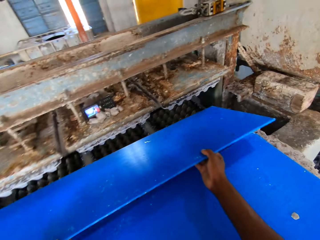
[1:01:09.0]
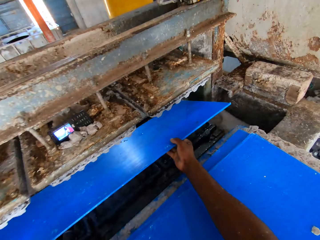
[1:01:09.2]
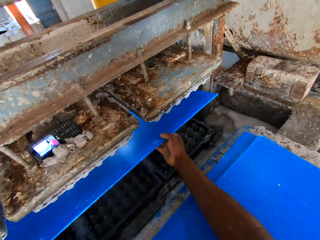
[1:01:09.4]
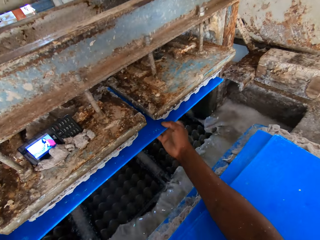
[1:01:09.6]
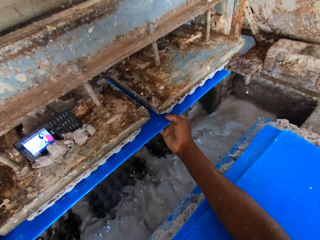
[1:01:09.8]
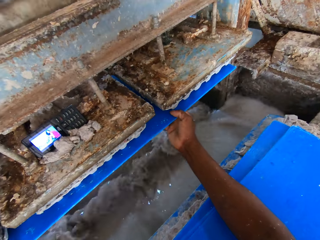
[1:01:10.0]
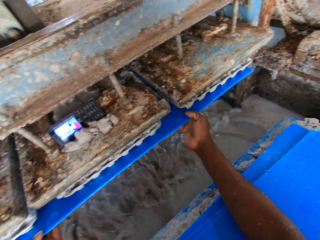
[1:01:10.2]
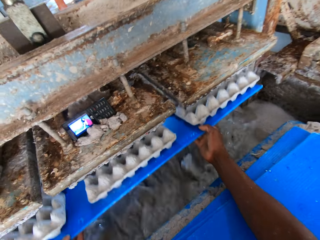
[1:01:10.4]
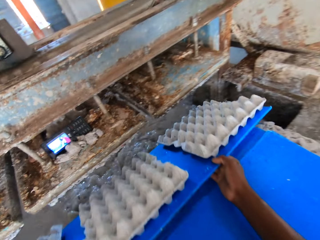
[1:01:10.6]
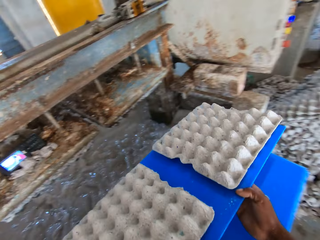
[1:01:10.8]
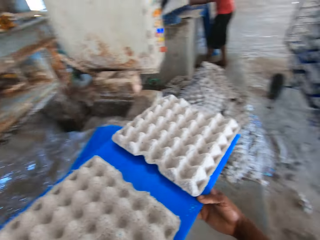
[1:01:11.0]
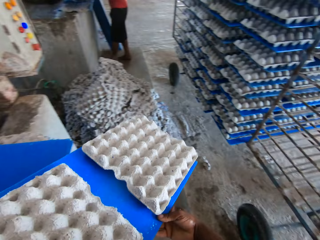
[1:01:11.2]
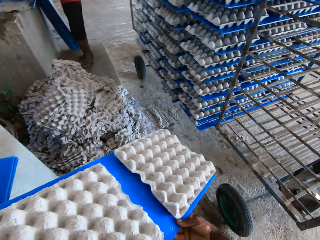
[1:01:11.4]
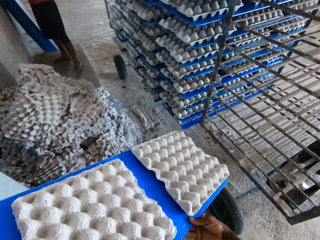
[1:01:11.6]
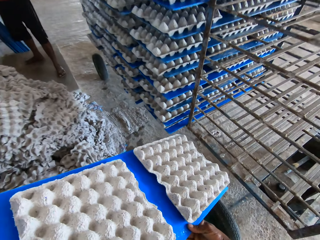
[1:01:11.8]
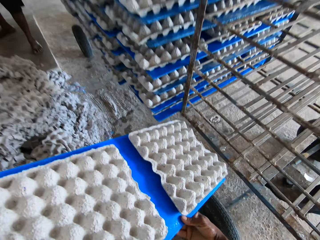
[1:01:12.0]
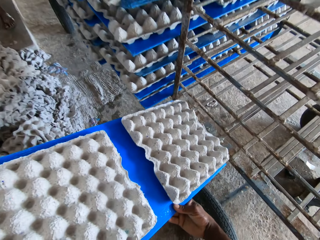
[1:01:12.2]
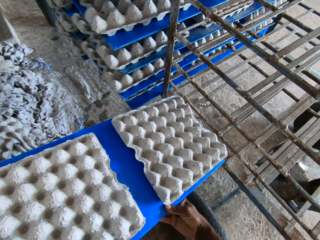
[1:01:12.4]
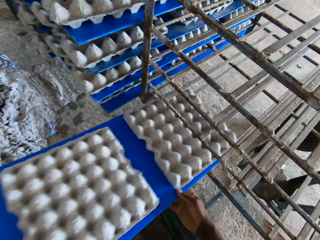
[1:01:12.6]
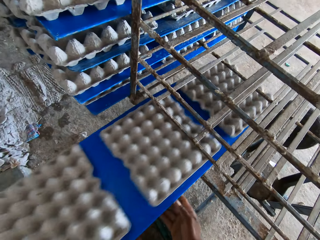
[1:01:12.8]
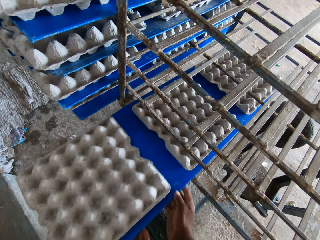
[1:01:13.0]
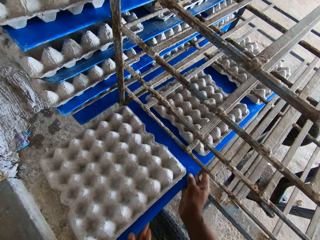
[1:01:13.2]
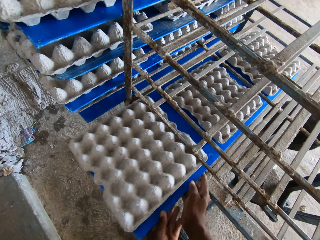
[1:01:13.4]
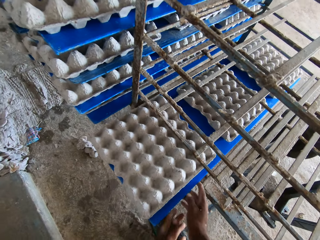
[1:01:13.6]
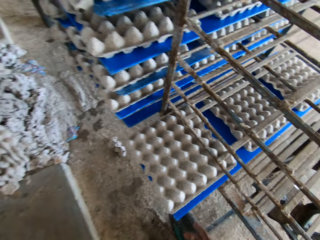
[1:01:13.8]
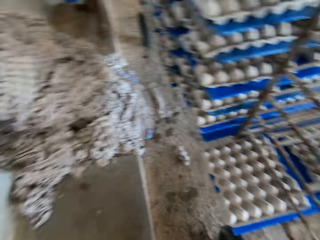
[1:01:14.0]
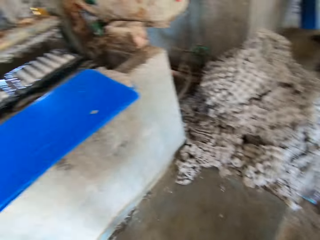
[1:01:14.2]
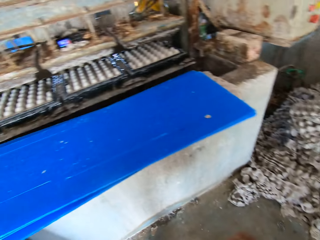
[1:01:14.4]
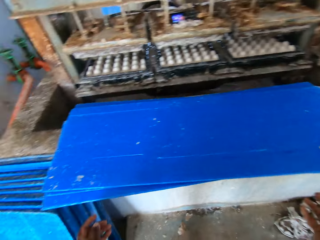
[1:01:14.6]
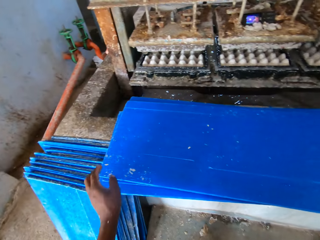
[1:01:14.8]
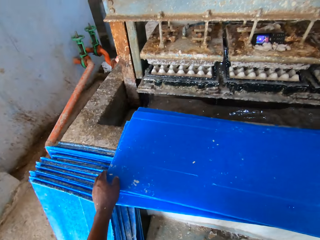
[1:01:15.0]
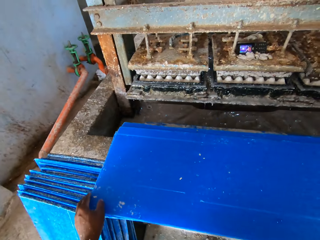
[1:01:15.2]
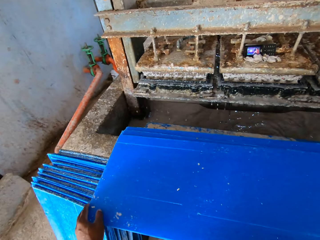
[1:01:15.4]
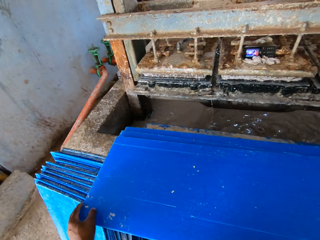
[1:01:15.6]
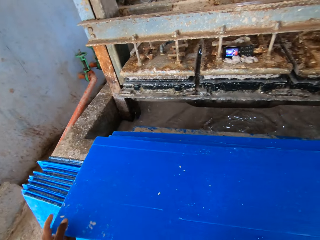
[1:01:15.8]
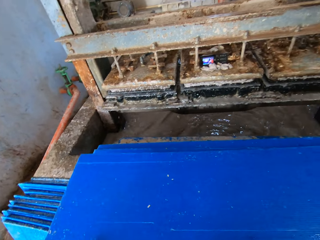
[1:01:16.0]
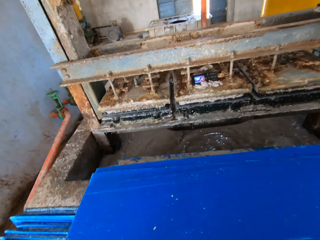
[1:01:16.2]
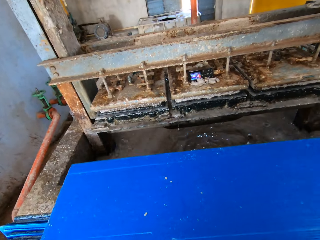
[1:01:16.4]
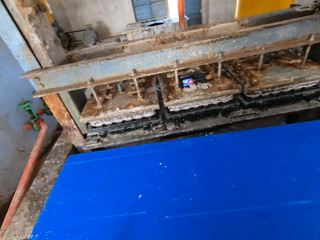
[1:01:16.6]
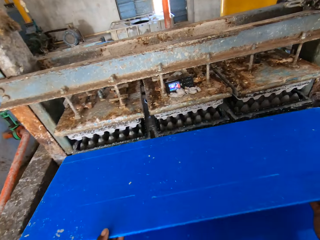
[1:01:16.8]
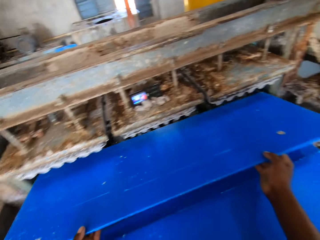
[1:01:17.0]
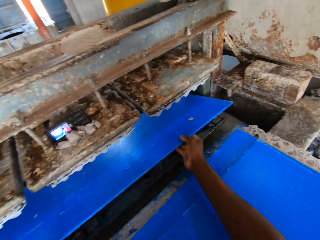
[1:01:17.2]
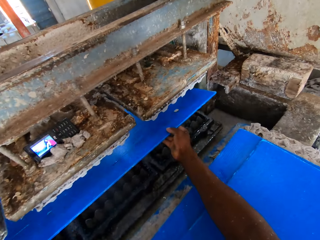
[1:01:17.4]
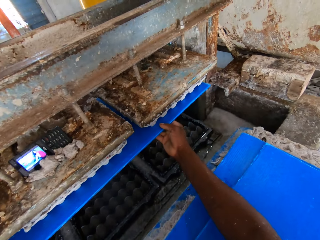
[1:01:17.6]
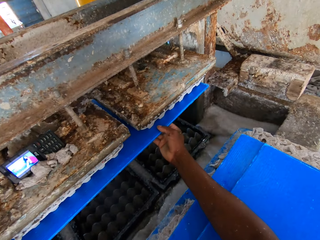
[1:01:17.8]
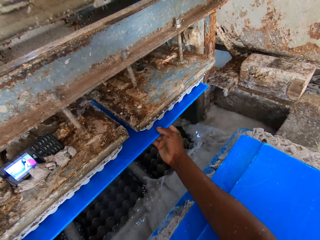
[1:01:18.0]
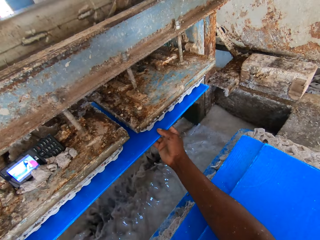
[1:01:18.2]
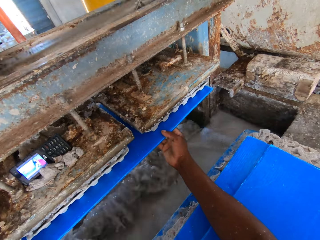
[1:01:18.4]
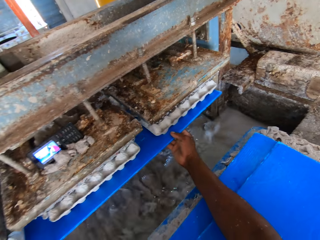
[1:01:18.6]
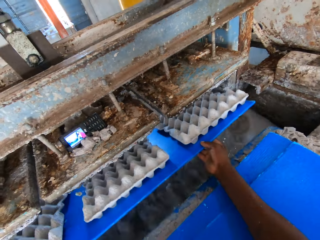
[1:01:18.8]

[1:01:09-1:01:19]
The camera wearer places the tray under the crate molder with both hands. They collect egg trays. They bring out some crates from the crate molder with the tray in both hands. They place the tray of crates in the crate rack with both hands. They hold a tray on the pavement with both hands. They pick the tray from the pavement with both hands. They place the tray under the crate molder with both hands. They collect egg trays.

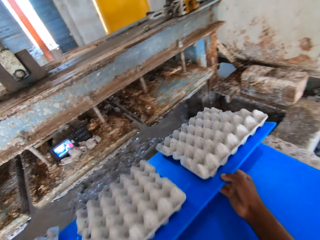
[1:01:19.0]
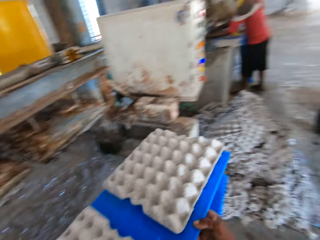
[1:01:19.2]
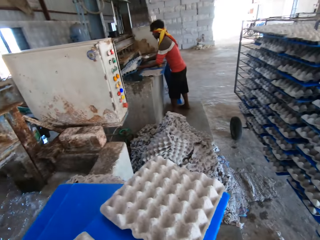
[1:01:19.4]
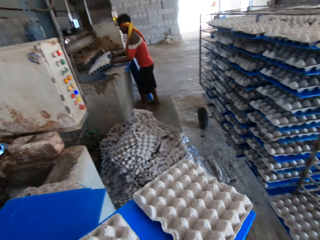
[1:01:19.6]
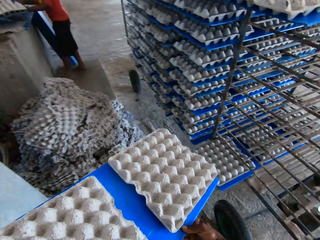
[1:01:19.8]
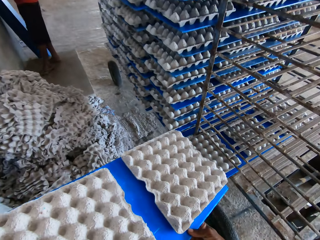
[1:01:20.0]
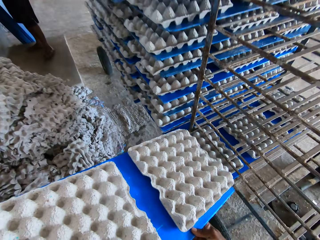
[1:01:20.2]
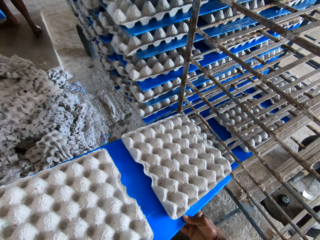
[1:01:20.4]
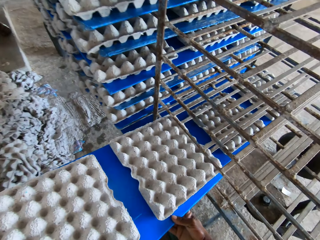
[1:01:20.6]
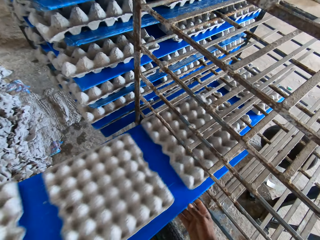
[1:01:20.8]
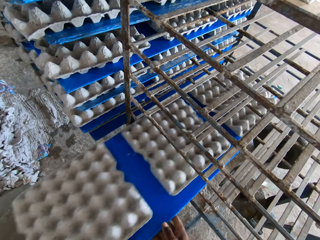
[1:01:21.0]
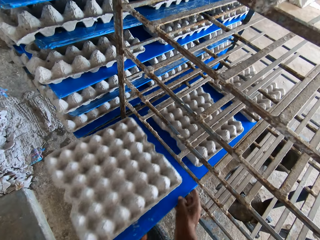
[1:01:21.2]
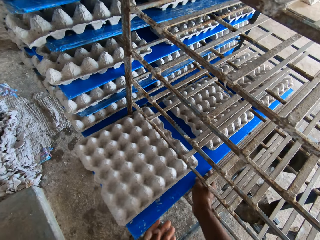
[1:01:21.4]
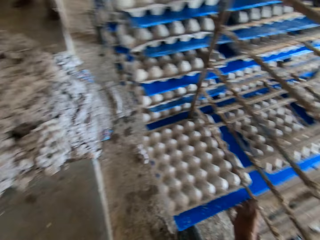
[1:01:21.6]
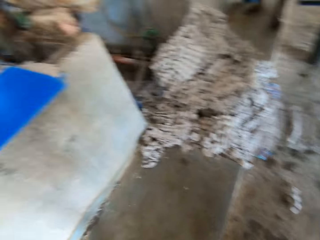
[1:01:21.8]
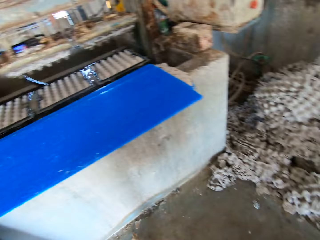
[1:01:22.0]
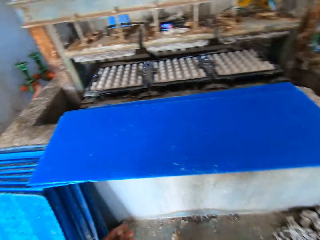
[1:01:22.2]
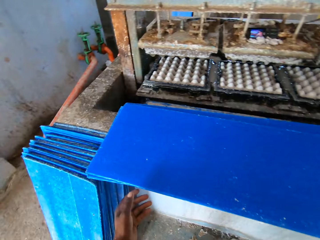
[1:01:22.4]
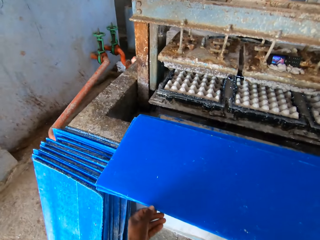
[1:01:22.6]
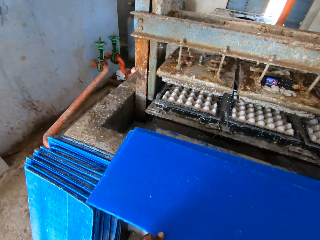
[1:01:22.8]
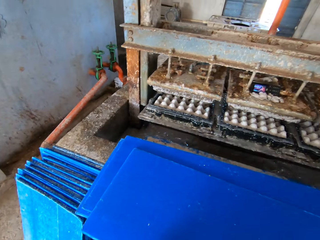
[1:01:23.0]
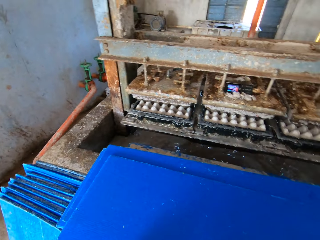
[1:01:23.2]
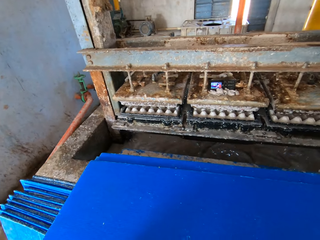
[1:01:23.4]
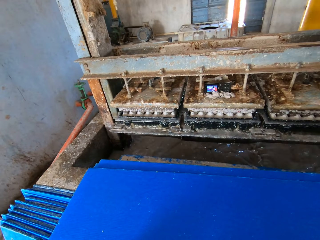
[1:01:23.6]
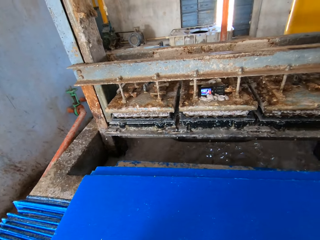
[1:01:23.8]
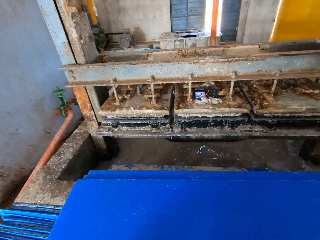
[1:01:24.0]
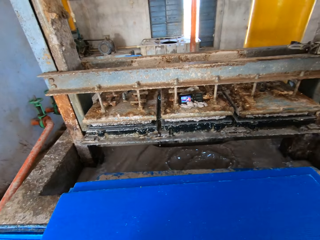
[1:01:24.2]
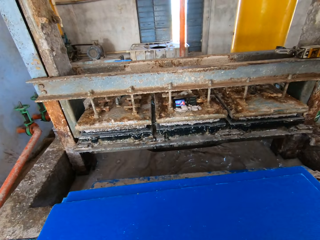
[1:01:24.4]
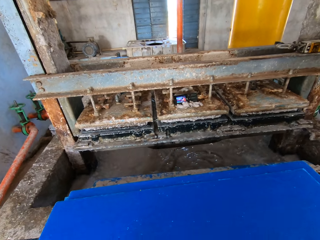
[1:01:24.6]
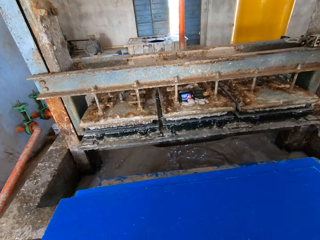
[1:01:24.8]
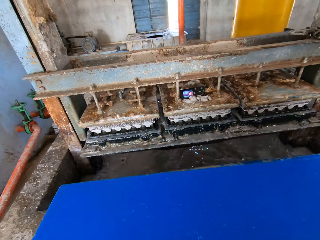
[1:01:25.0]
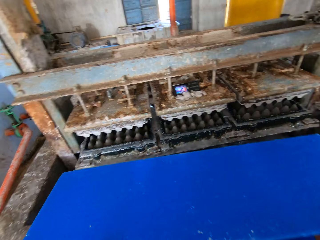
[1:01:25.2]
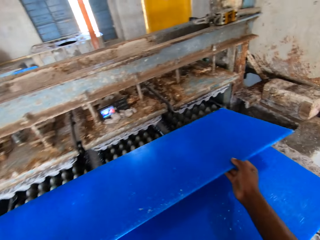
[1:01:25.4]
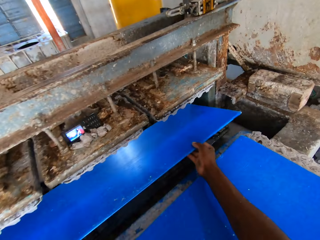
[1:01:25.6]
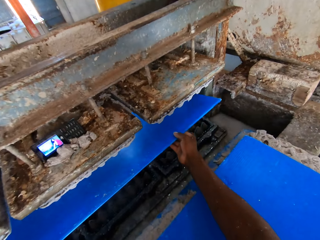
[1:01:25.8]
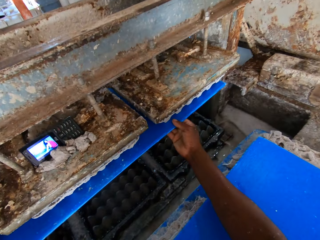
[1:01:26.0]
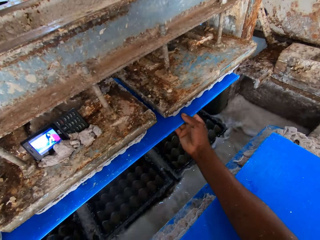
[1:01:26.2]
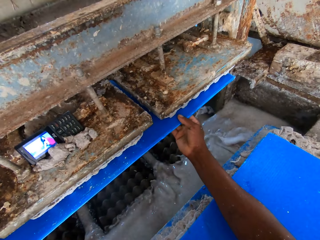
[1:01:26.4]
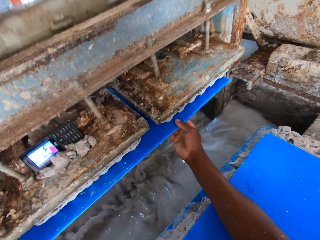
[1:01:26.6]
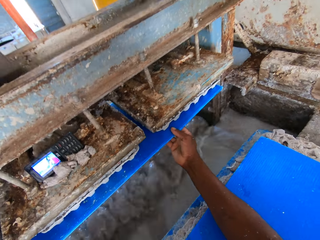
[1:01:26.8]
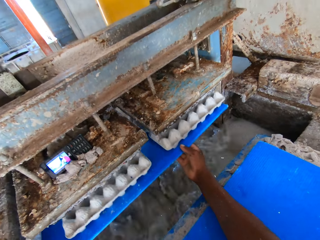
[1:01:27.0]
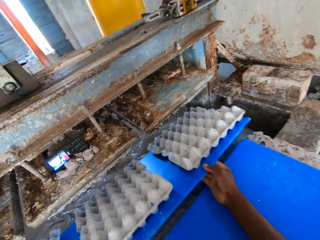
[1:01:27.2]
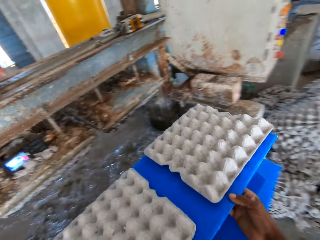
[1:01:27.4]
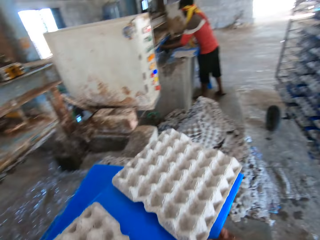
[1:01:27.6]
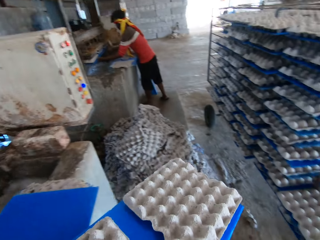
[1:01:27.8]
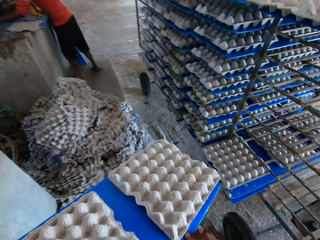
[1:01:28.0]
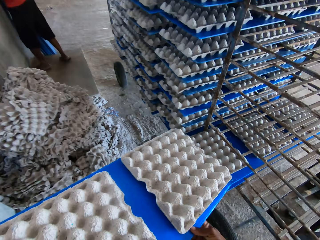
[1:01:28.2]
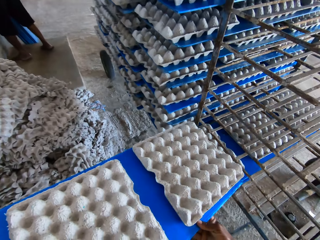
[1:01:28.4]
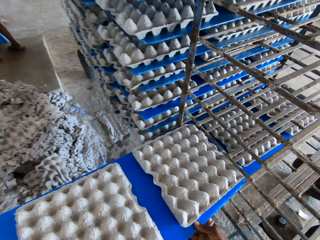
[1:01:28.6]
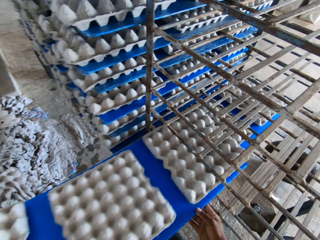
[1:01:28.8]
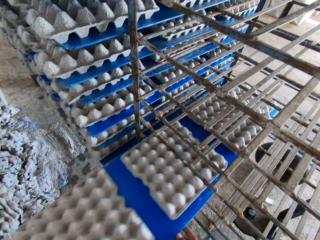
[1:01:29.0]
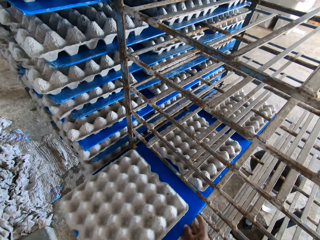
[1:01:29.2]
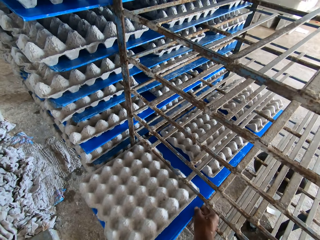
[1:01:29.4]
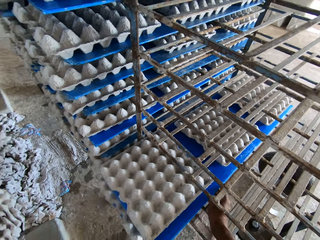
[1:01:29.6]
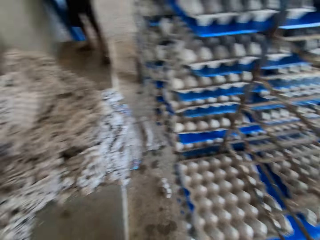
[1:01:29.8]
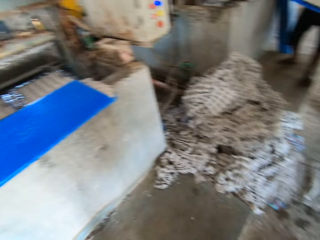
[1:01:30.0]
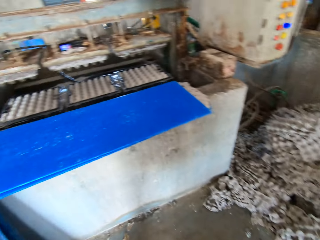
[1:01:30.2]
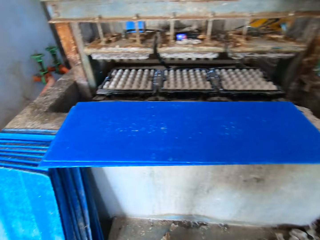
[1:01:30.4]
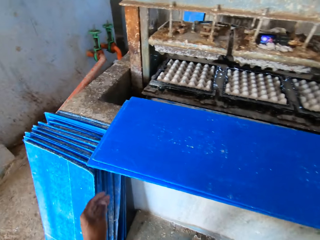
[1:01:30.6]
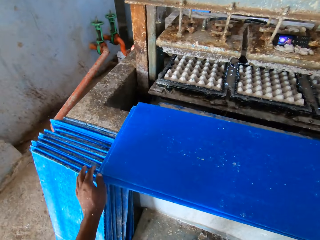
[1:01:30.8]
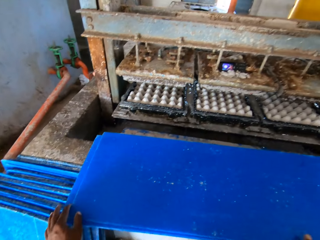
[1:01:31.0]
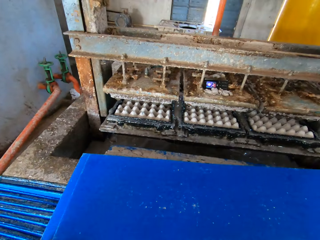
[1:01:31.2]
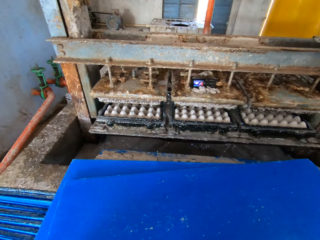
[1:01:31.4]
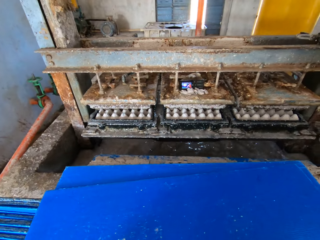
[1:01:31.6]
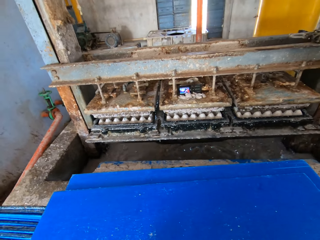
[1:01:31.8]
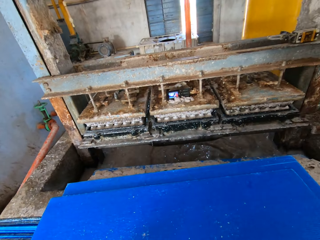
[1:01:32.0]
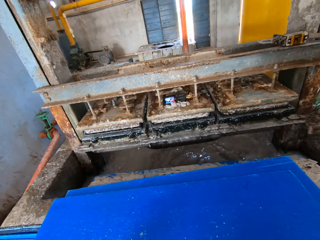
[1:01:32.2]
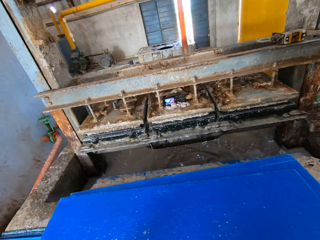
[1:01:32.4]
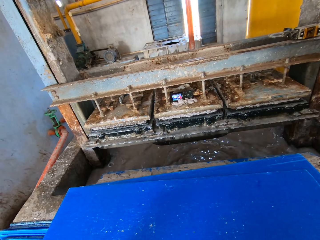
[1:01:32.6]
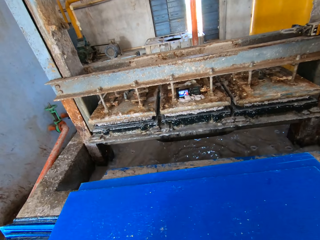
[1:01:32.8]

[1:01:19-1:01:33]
The camera wearer brings out some crates from the crate molder with the tray in both hands. A man holds a tray under the crate molder with both hands and brings out some crates from the crate molder with the tray in both hands. The camera wearer places the tray of crates in the crate rack with both hands. He holds the tray of crates in the crate rack with his right hand. He holds a tray on the pavement with his left hand. He picks the tray from the pavement with both hands. He places the tray under the crate molder with both hands. He collects egg trays. He brings out some crates from the crate molder with the tray in both hands. The man holds a tray under the crate molder with both hands. The camera wearer places the tray of crates in the crate rack with both hands. He holds the tray of crates in the crate rack with his right hand. He pushes the tray of crates in the crate rack with his right hand. He holds a tray on the pavement with both hands. He picks the tray from the pavement with both hands.
